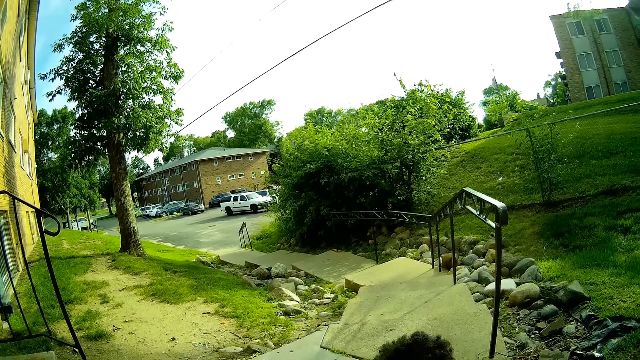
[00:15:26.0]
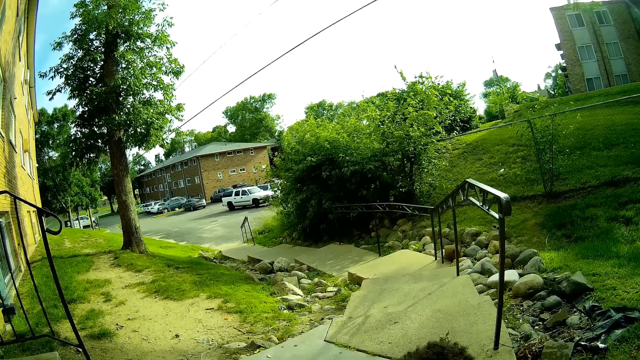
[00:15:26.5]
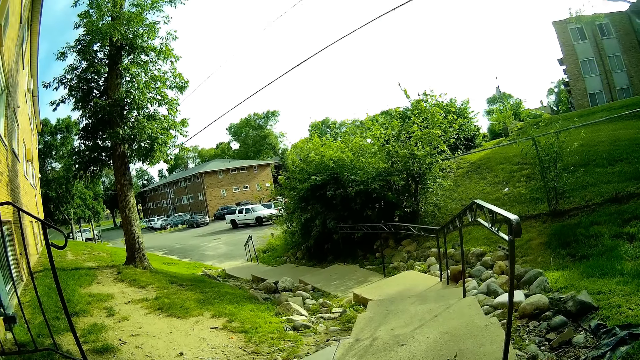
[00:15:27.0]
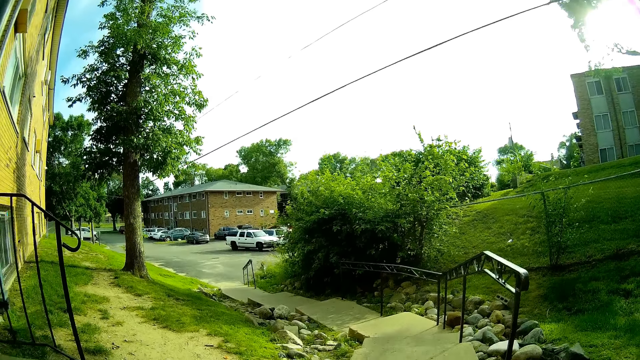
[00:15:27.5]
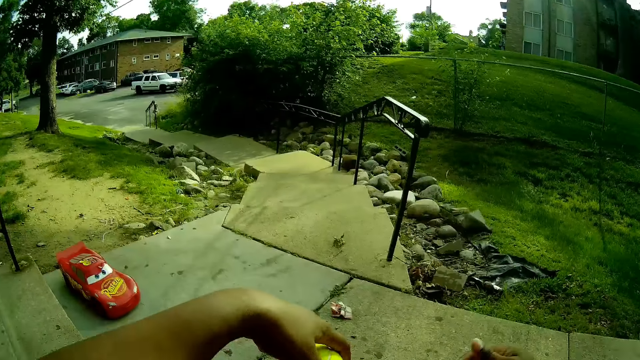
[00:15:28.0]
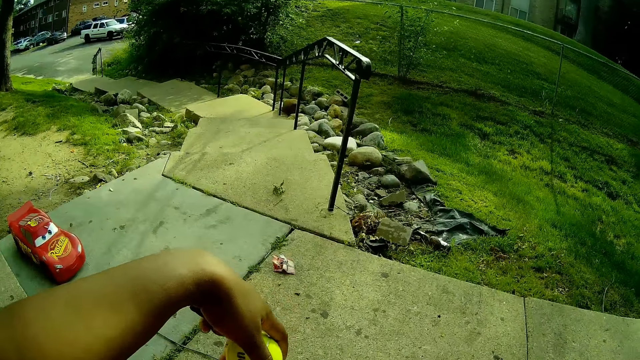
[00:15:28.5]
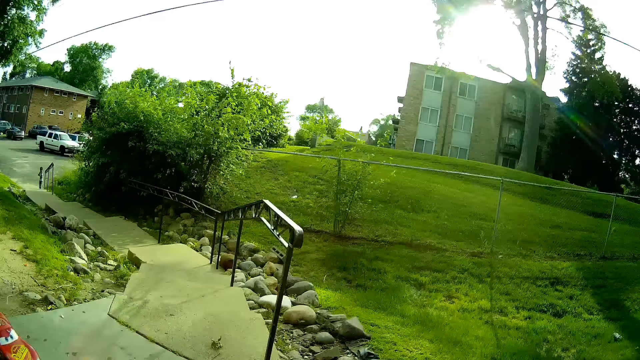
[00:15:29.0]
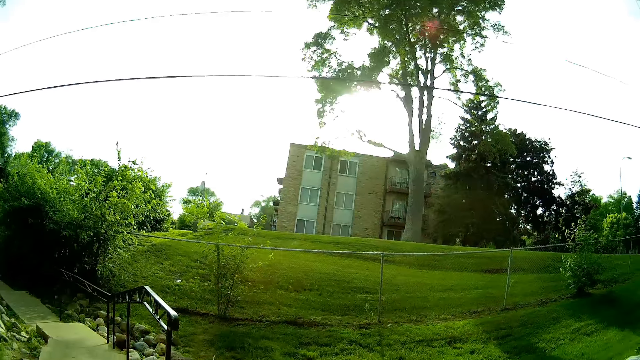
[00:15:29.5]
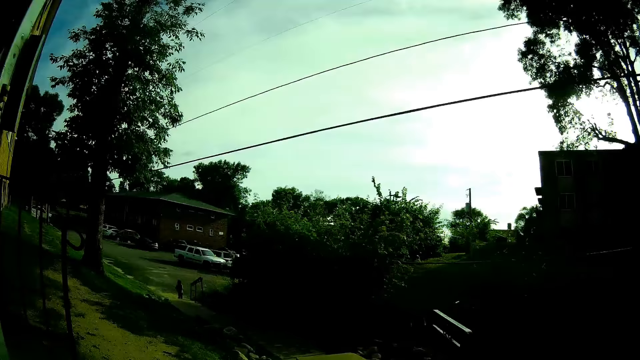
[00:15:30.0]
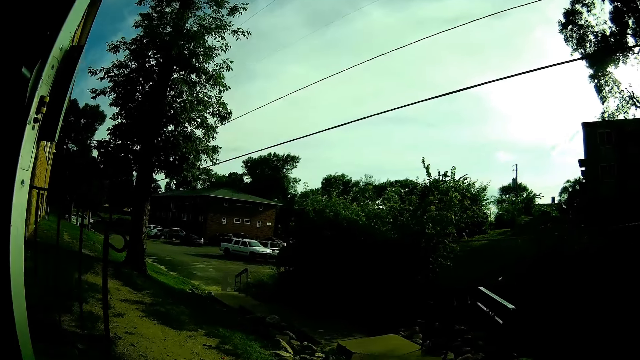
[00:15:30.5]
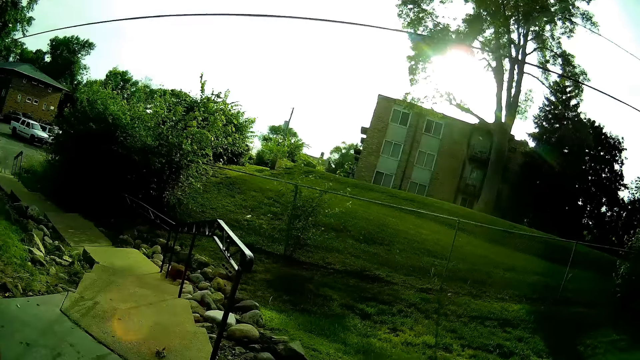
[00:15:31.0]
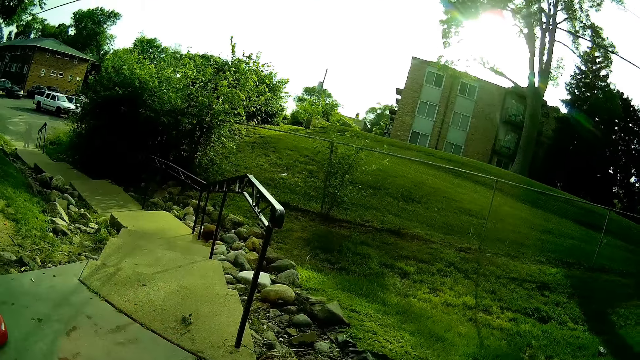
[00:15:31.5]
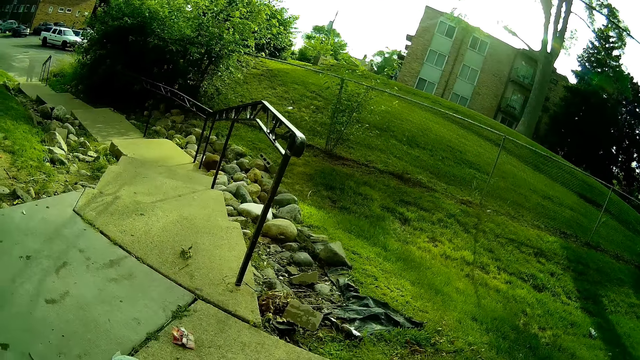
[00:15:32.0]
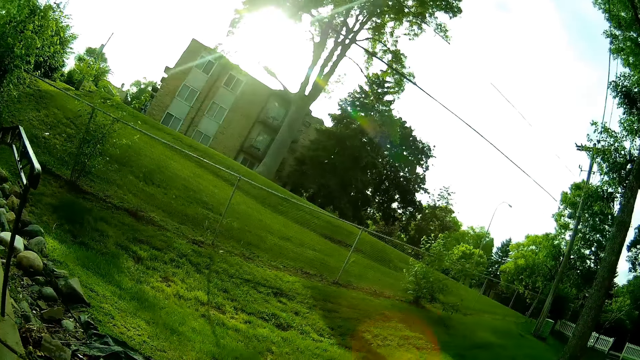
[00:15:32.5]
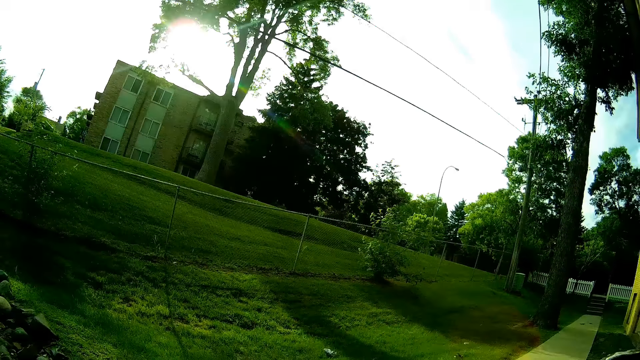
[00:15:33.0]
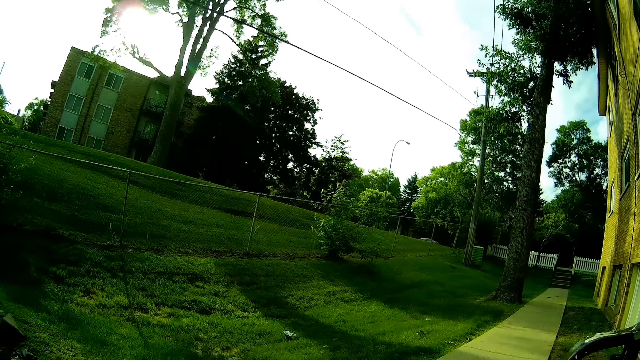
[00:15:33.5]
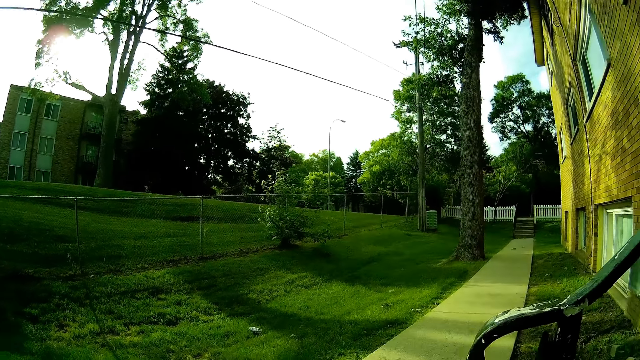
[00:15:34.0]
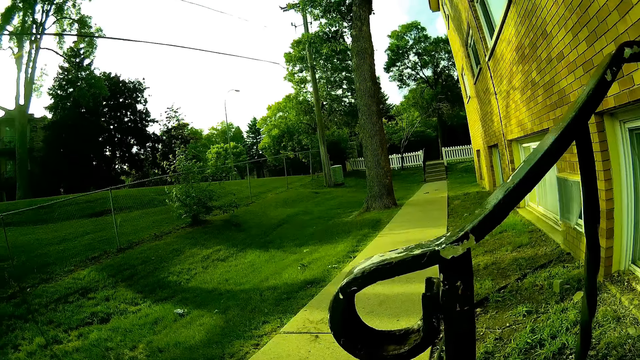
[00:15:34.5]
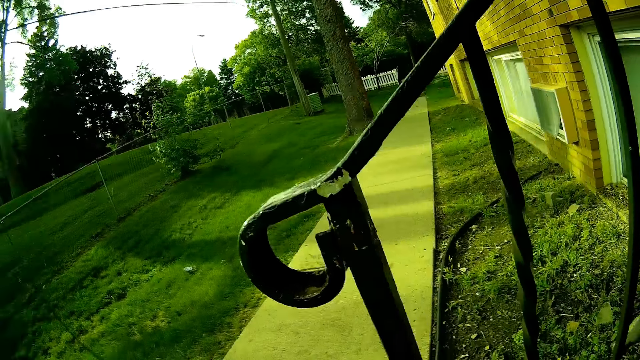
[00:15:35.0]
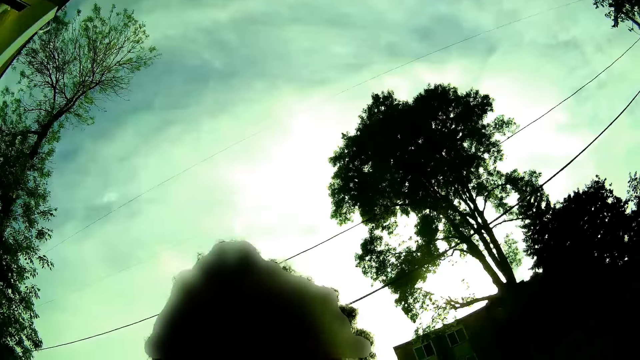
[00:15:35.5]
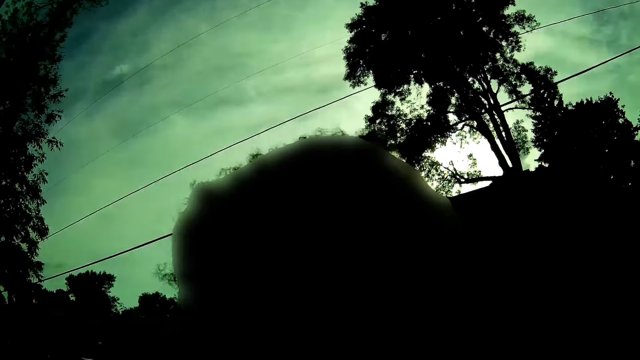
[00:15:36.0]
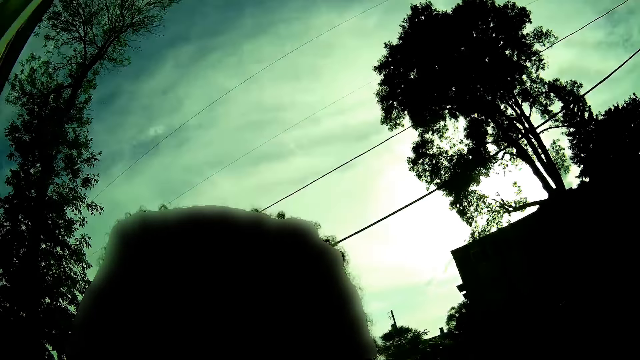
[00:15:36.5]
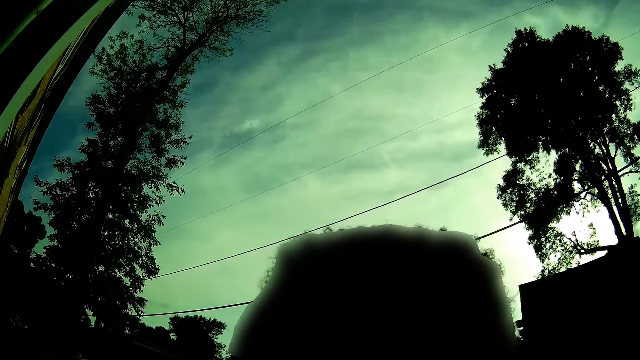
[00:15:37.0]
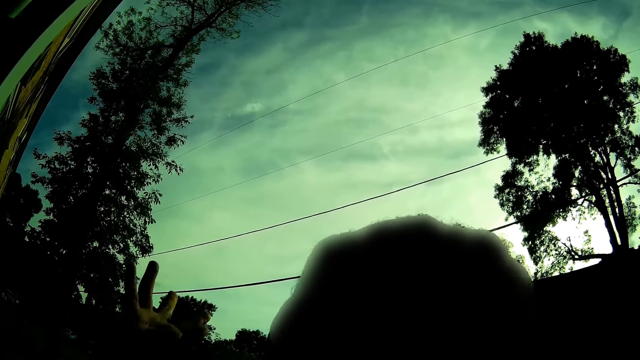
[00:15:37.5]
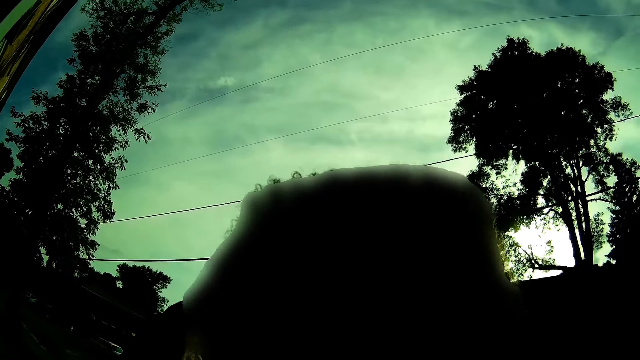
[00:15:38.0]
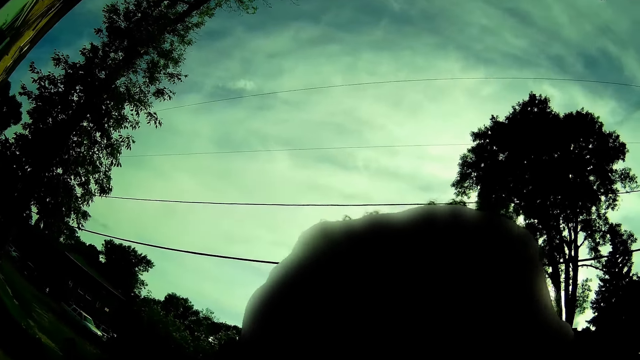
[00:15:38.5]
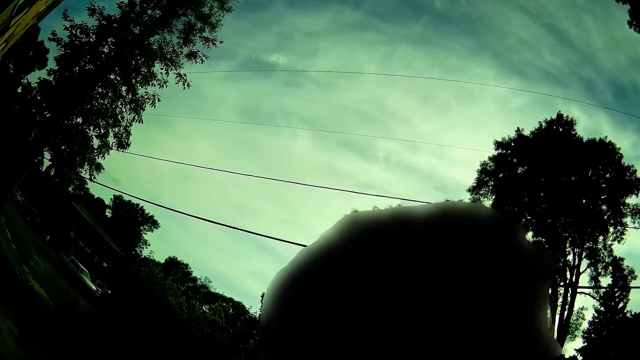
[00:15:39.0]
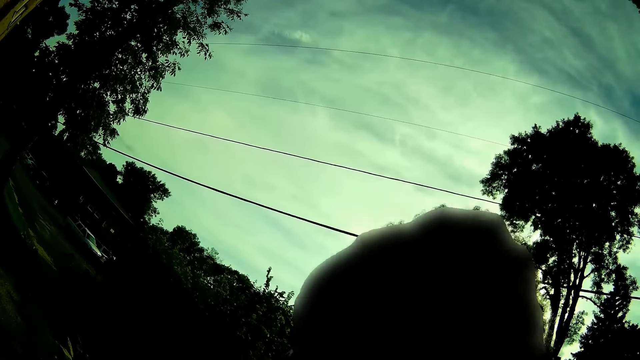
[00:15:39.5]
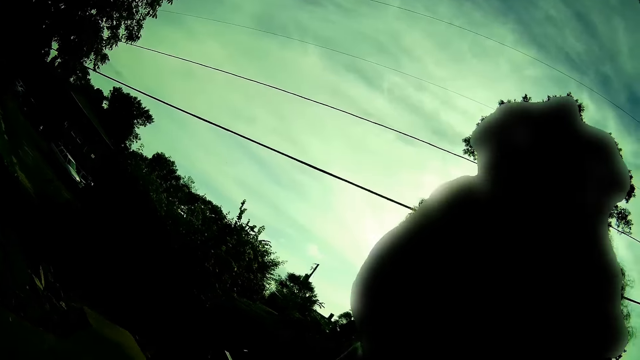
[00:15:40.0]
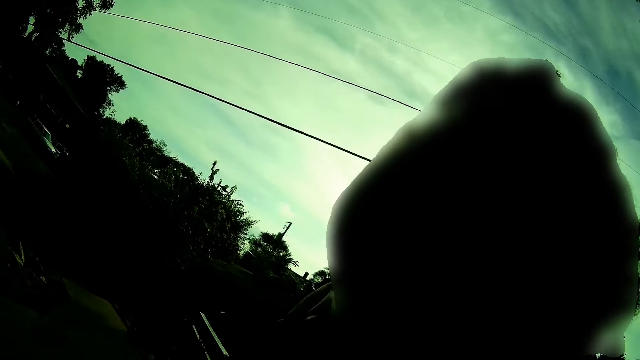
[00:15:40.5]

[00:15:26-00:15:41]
The camera wearer looks around. They talk to the baby. They hold the baby.

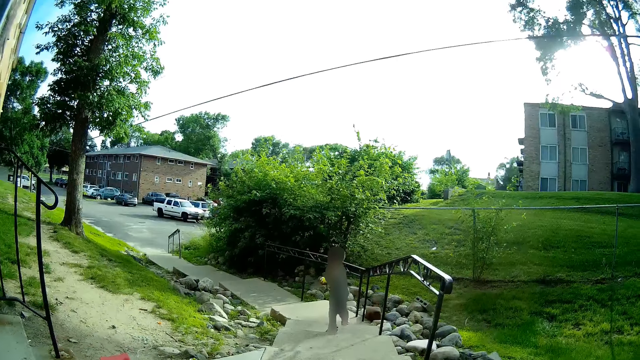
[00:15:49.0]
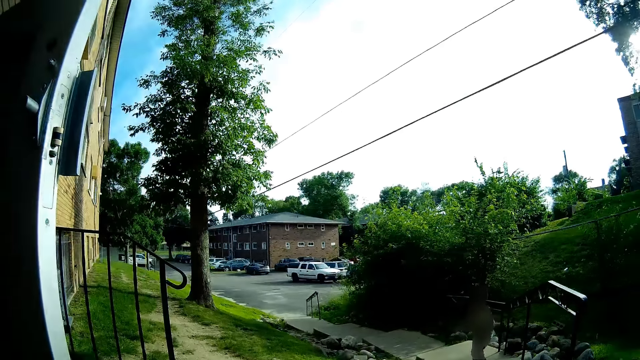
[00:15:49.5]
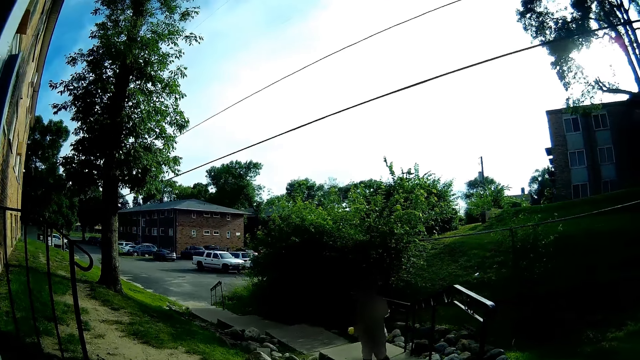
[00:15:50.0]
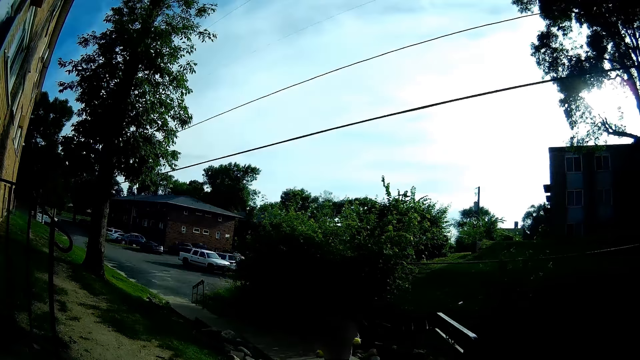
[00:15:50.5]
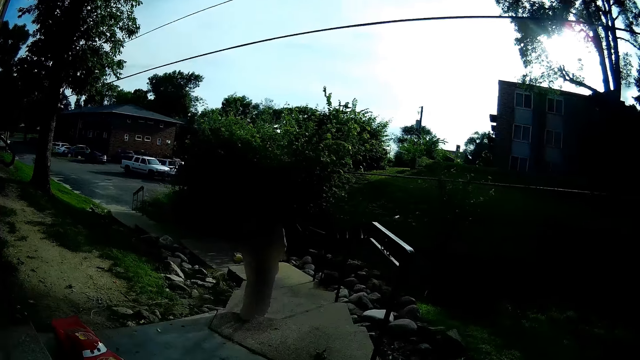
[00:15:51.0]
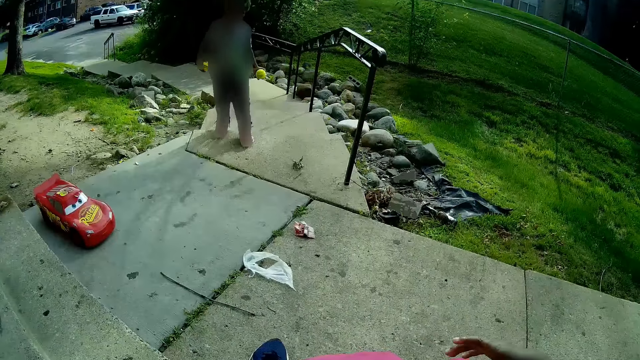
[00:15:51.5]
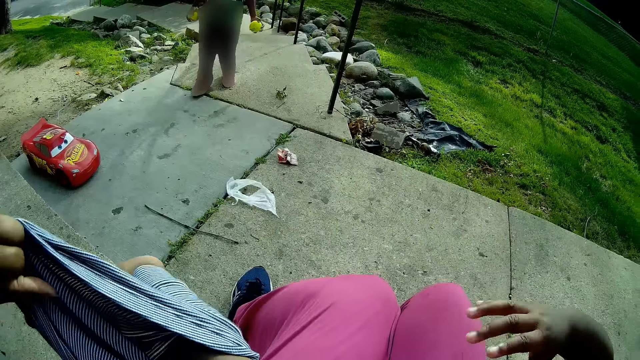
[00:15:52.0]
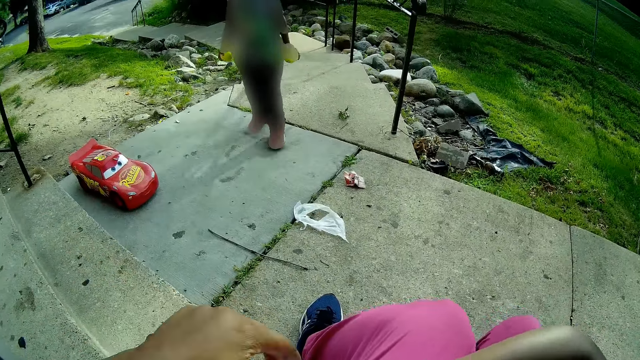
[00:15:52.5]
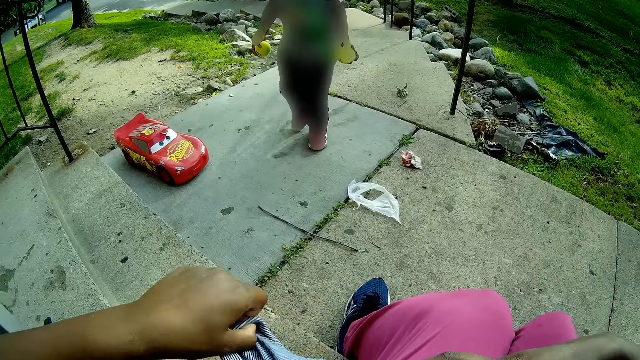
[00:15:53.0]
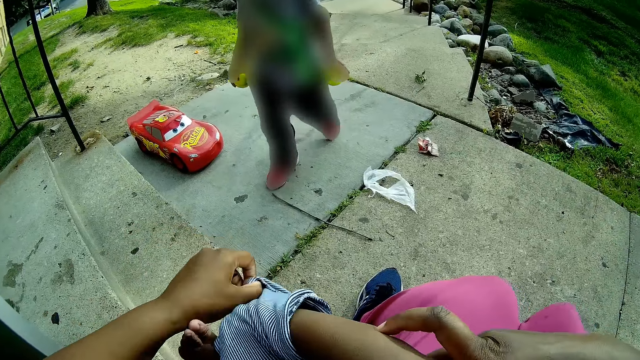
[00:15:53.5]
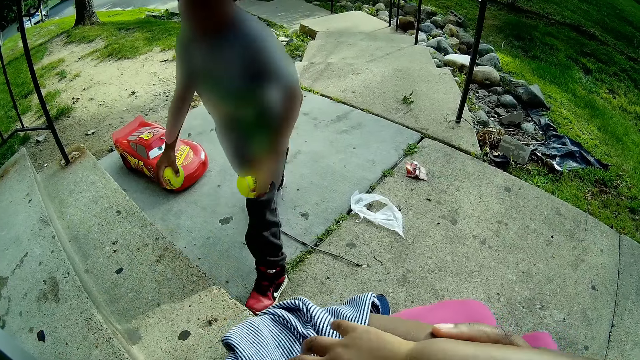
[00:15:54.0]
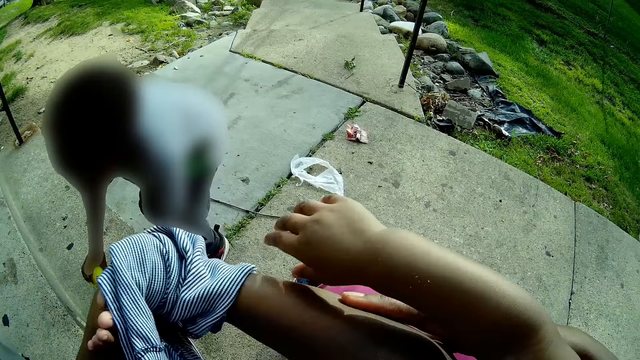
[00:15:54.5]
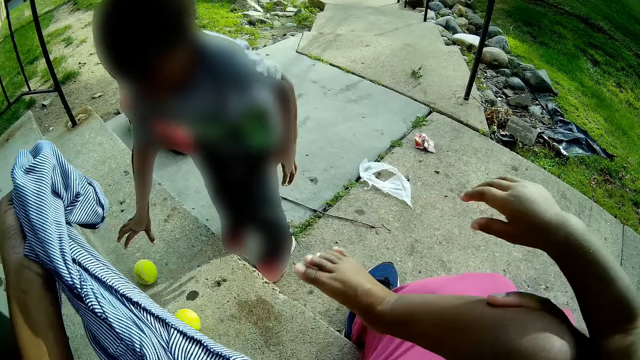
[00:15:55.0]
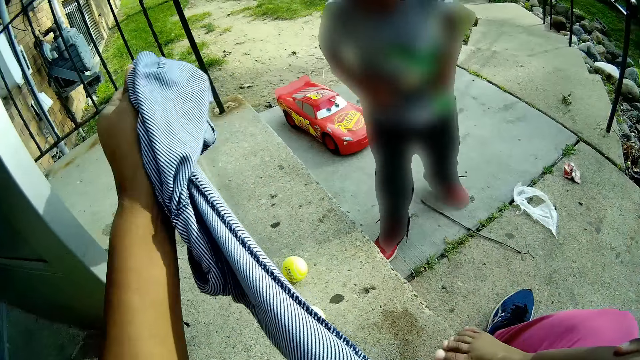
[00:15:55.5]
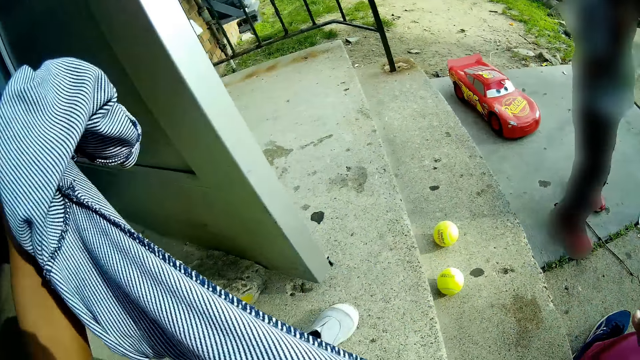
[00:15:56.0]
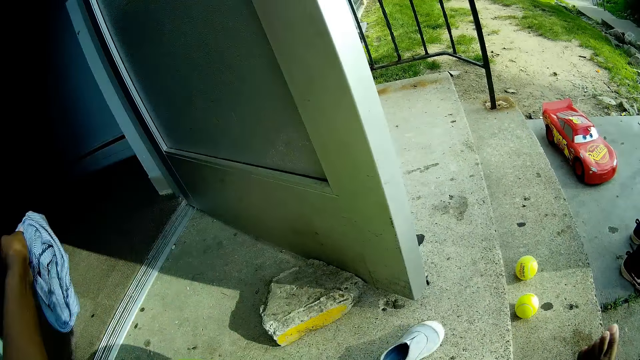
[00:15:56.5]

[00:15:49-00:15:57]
The camera wearer holds one ball in both hands each. She removes the baby's cloth with her left hand. She drops the balls on the stair. The baby sits down. The camera wearer drops the cloth on the ground.
